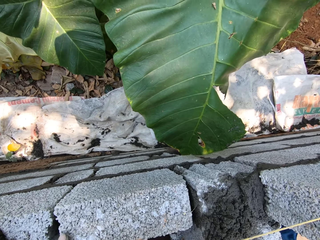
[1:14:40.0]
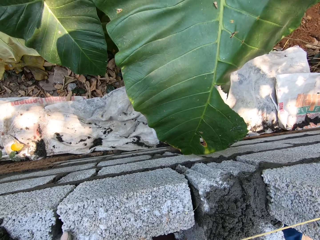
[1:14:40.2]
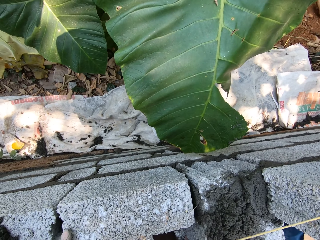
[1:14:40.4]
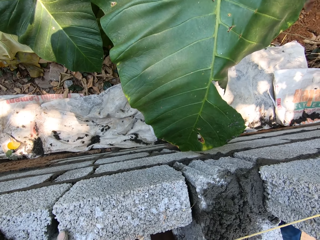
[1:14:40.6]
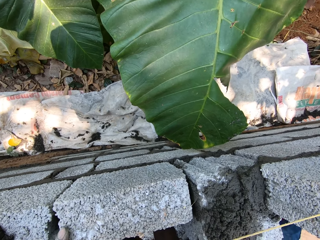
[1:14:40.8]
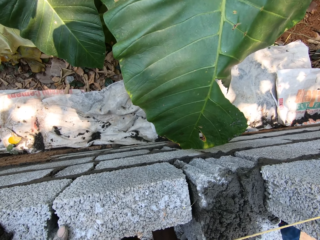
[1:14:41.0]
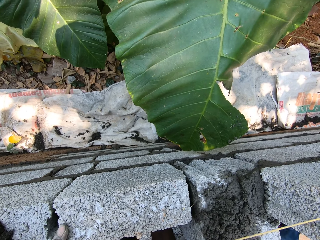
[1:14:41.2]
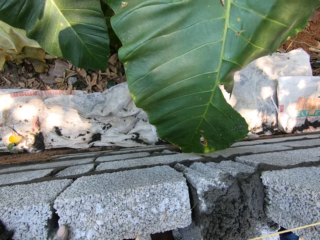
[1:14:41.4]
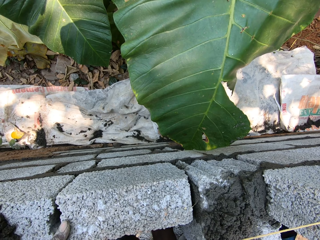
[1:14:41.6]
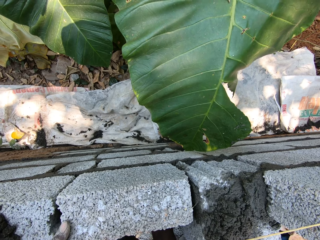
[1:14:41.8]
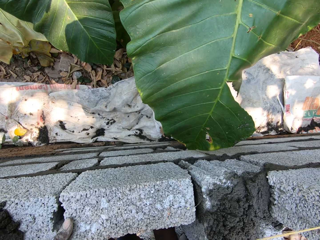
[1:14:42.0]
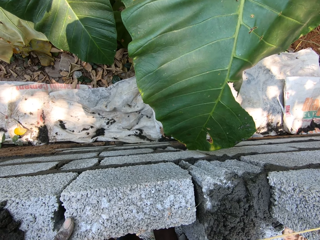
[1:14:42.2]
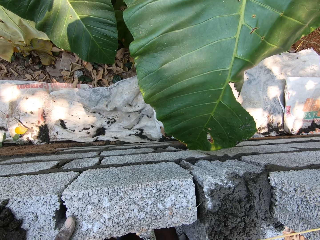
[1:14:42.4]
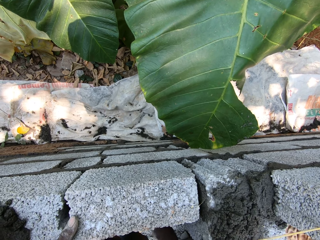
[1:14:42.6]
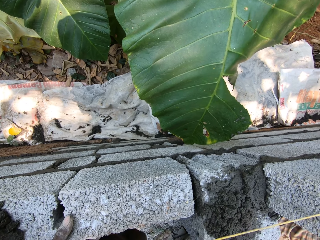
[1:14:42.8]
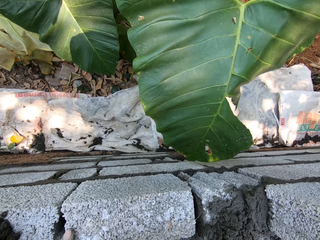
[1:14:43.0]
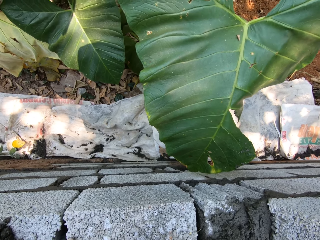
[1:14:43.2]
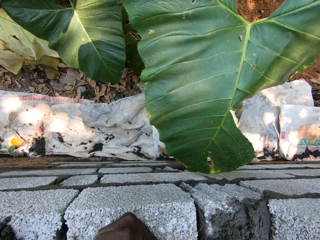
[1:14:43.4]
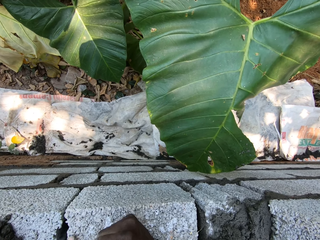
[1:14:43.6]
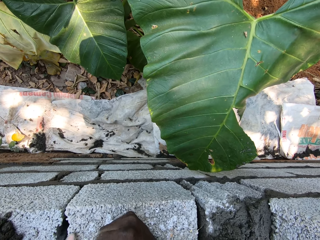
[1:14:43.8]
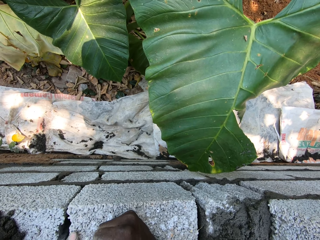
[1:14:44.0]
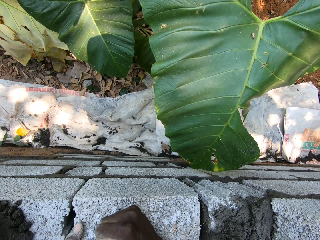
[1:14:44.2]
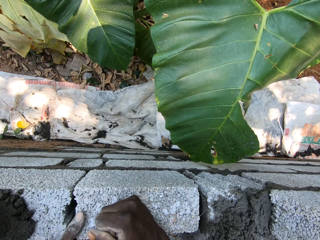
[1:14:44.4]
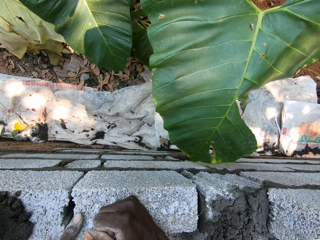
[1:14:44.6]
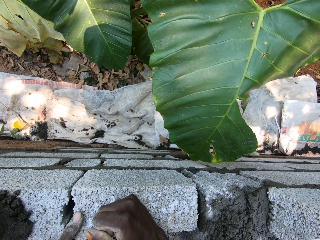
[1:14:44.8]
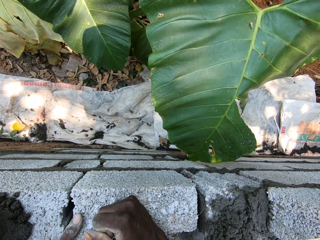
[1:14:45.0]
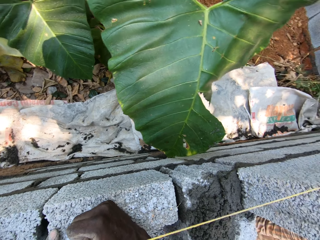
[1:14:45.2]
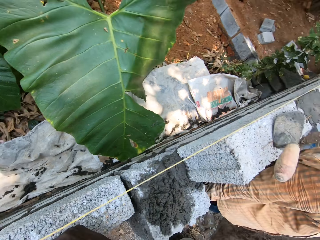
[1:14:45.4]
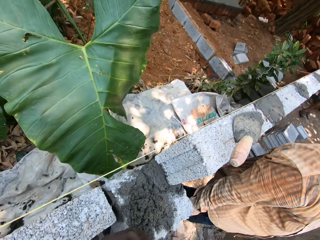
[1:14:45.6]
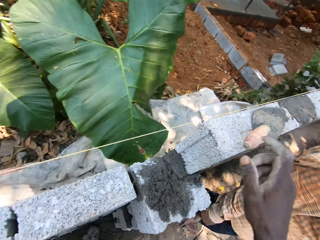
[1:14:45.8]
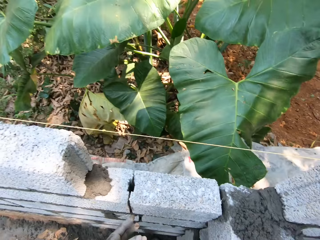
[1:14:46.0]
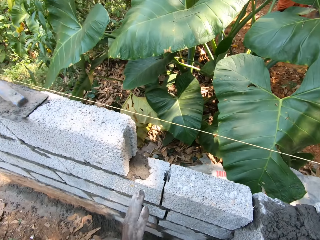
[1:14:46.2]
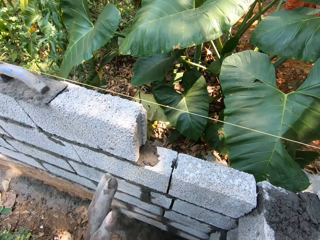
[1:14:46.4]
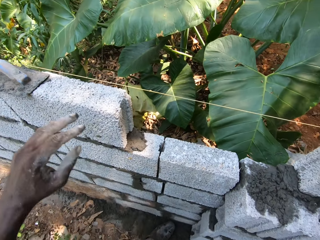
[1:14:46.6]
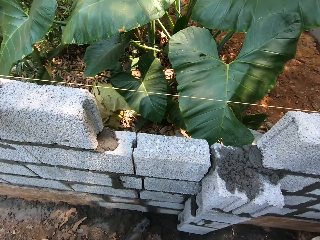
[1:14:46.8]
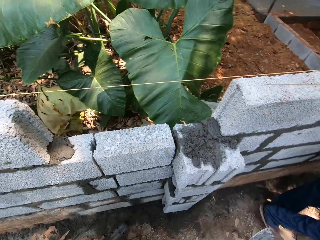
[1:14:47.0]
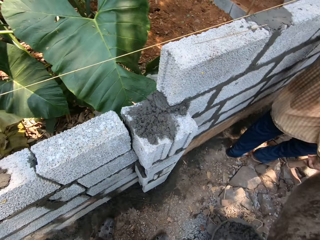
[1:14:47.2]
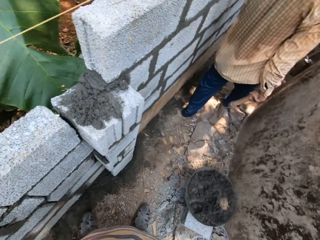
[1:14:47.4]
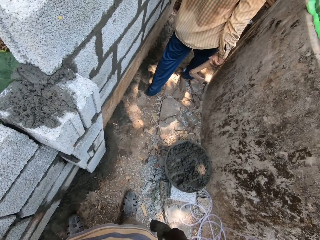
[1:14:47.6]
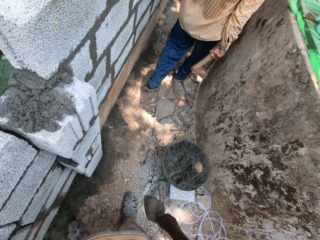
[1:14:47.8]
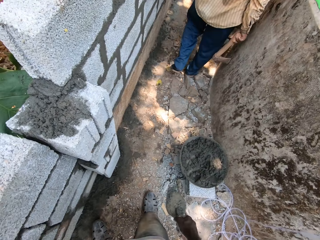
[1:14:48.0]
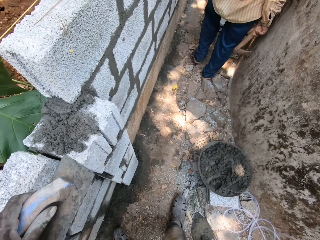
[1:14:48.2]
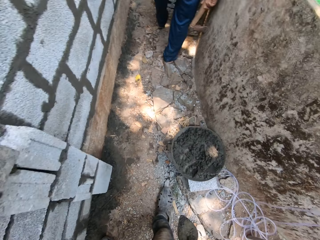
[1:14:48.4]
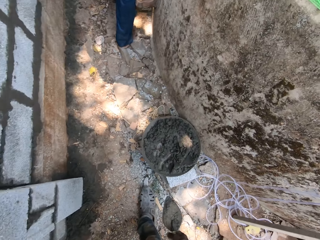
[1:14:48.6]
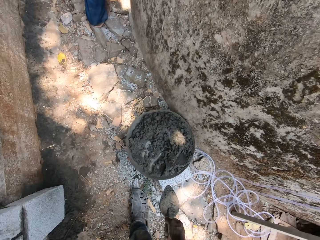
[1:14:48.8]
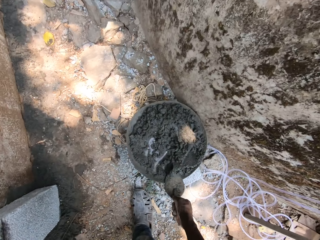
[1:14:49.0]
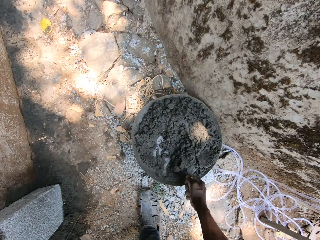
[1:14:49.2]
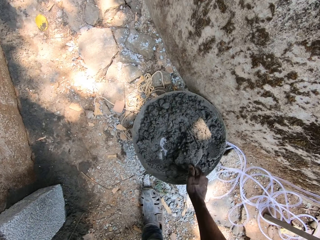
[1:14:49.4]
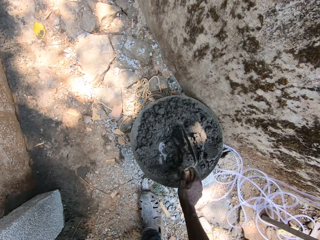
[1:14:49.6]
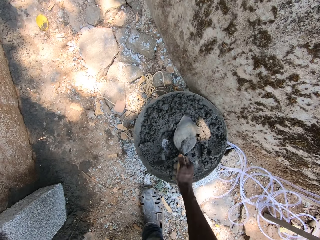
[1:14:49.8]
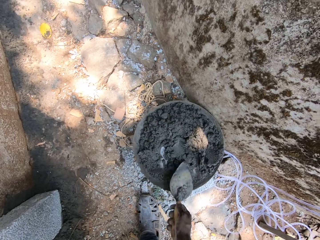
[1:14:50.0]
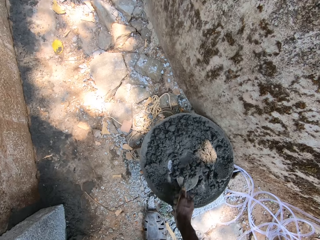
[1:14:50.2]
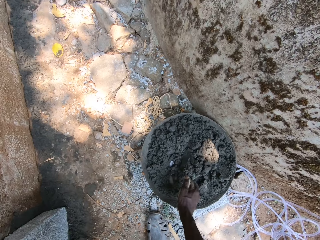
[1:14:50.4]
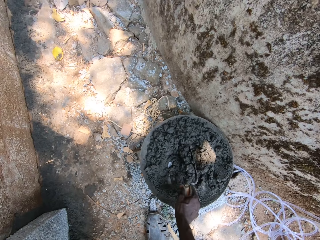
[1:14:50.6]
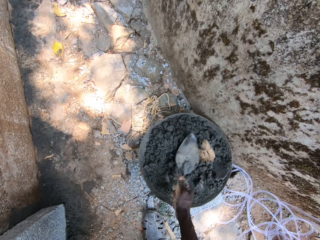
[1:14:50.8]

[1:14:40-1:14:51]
The camera wearer picks the trowel from the wall with his right hand. He stirs mortar in the mortar pan with the brick trowel in his right hand. He scoops cement from a basin using the trowel shovel.

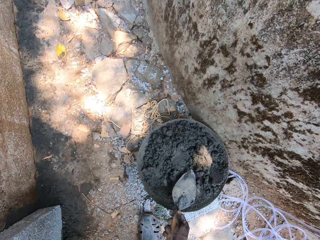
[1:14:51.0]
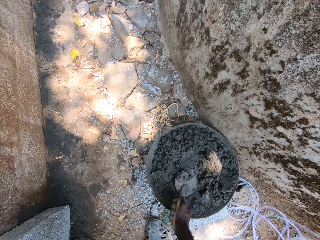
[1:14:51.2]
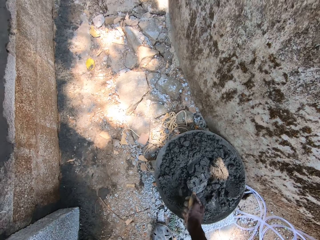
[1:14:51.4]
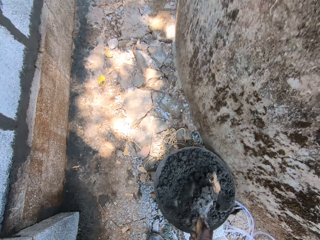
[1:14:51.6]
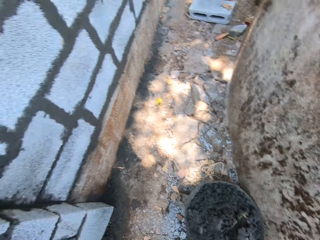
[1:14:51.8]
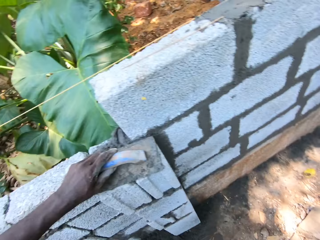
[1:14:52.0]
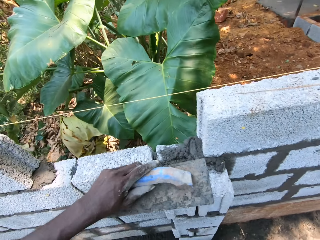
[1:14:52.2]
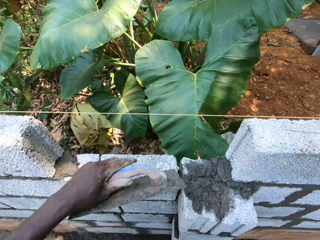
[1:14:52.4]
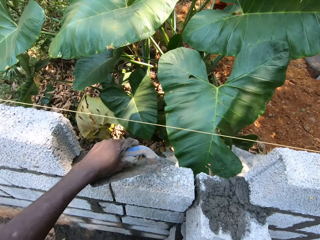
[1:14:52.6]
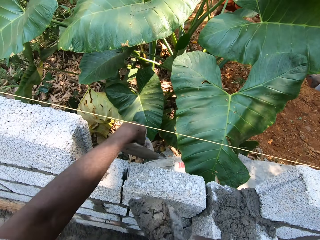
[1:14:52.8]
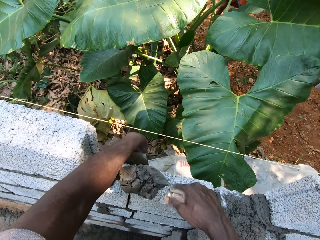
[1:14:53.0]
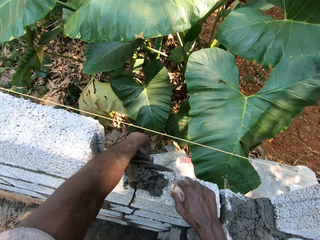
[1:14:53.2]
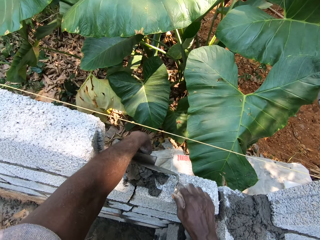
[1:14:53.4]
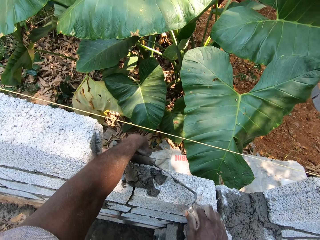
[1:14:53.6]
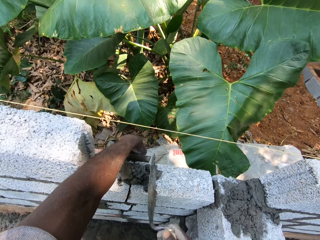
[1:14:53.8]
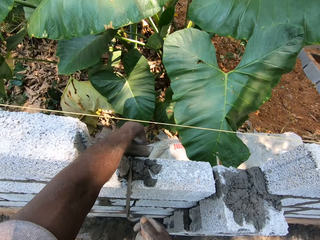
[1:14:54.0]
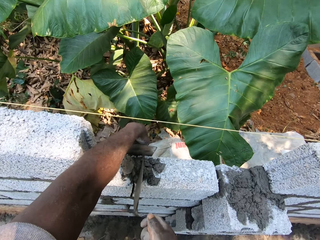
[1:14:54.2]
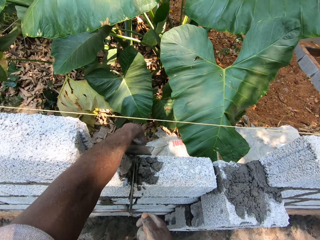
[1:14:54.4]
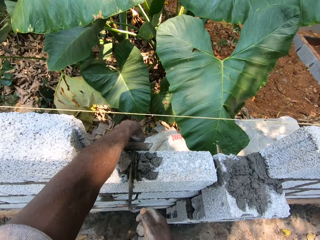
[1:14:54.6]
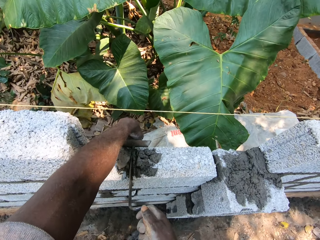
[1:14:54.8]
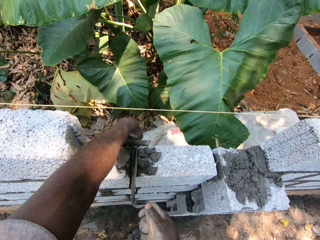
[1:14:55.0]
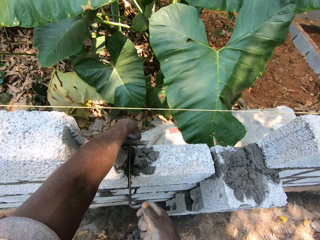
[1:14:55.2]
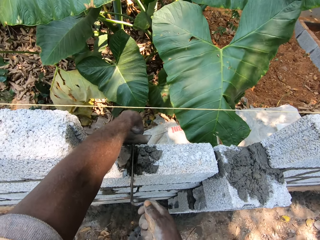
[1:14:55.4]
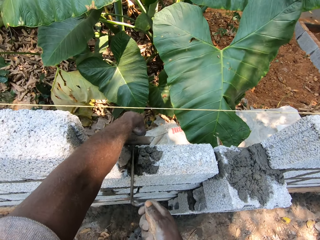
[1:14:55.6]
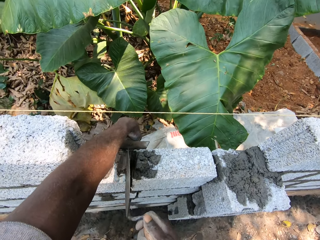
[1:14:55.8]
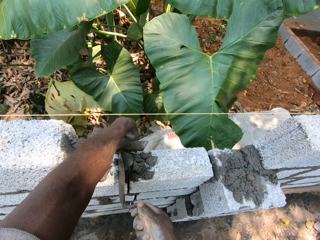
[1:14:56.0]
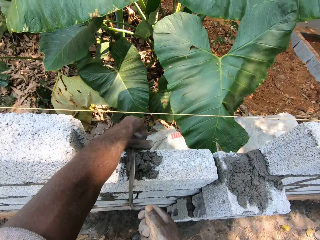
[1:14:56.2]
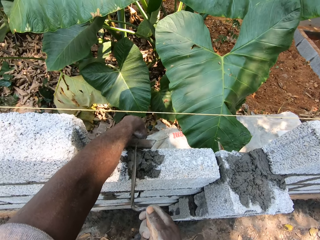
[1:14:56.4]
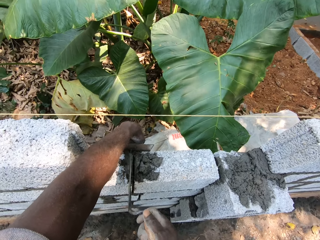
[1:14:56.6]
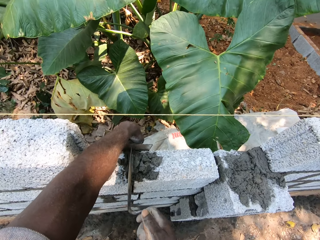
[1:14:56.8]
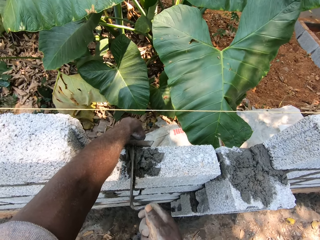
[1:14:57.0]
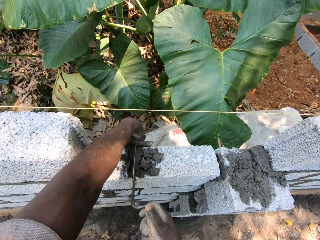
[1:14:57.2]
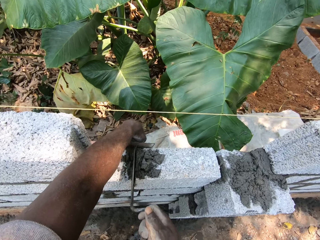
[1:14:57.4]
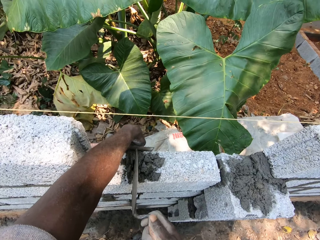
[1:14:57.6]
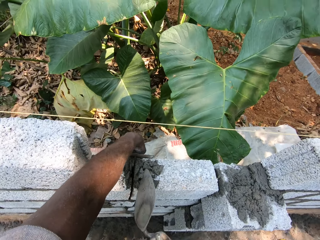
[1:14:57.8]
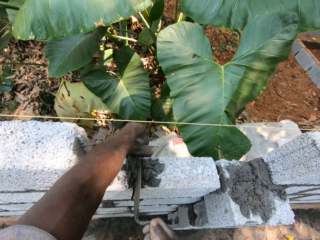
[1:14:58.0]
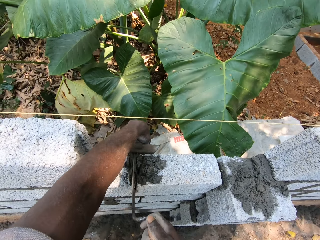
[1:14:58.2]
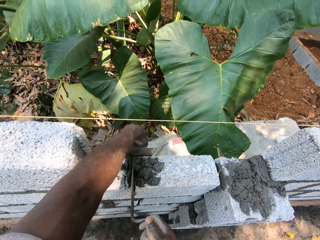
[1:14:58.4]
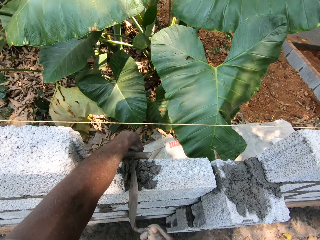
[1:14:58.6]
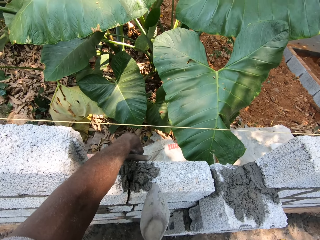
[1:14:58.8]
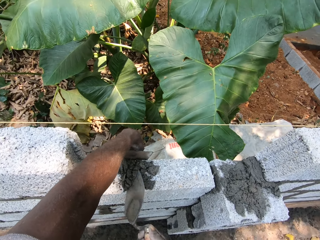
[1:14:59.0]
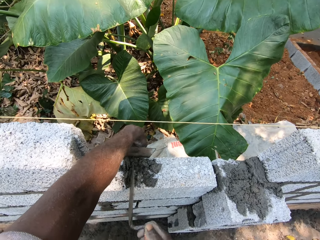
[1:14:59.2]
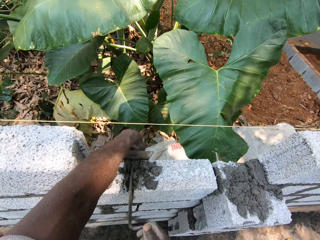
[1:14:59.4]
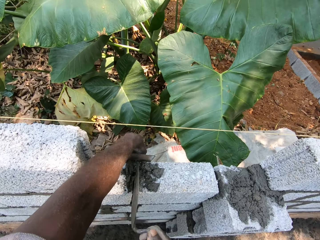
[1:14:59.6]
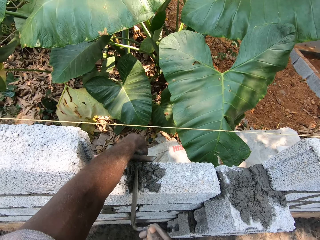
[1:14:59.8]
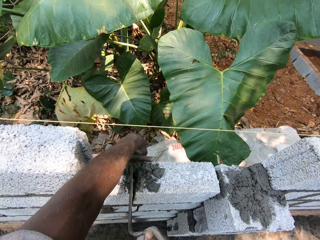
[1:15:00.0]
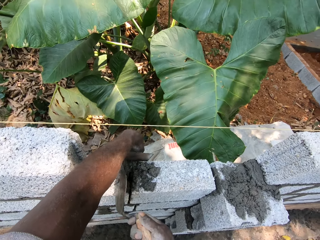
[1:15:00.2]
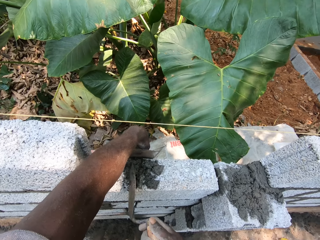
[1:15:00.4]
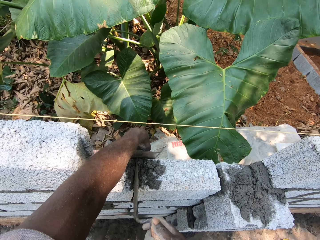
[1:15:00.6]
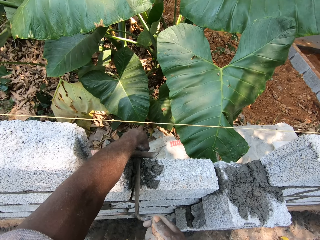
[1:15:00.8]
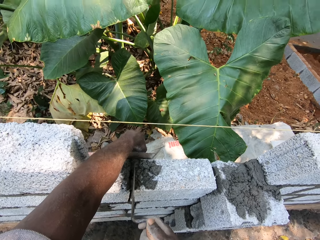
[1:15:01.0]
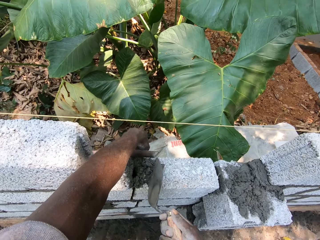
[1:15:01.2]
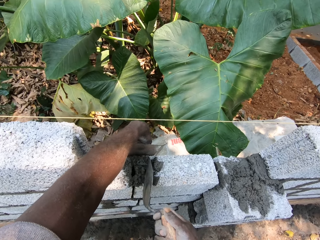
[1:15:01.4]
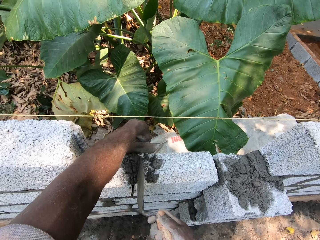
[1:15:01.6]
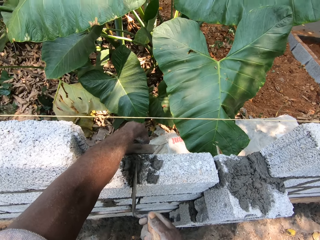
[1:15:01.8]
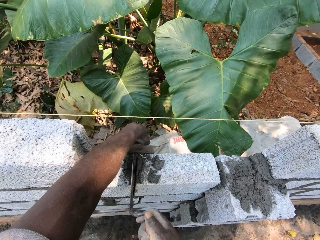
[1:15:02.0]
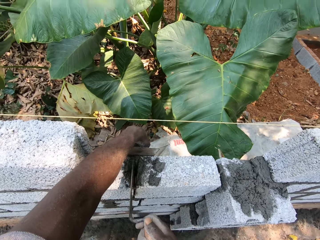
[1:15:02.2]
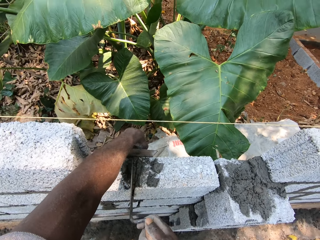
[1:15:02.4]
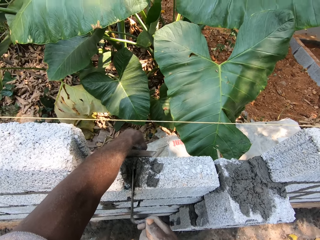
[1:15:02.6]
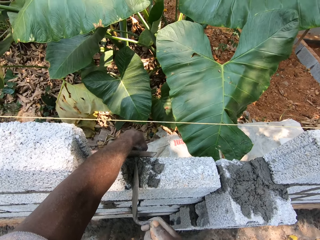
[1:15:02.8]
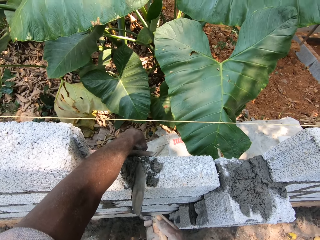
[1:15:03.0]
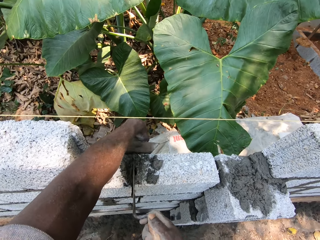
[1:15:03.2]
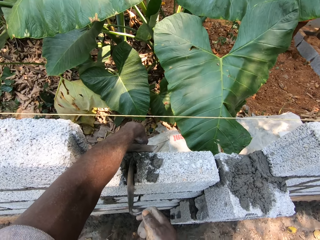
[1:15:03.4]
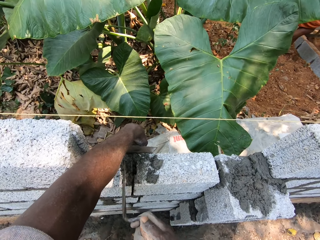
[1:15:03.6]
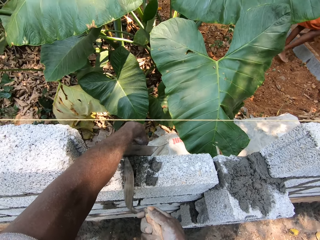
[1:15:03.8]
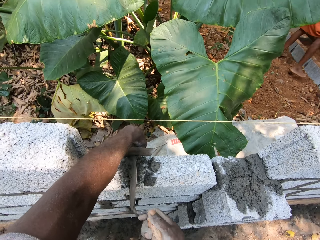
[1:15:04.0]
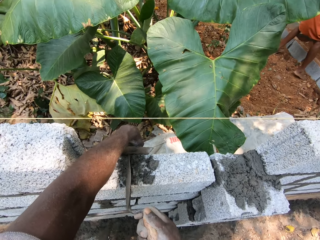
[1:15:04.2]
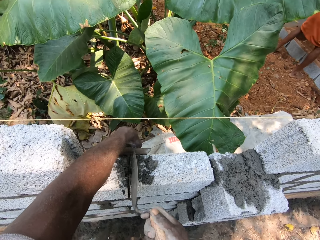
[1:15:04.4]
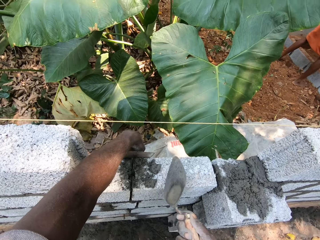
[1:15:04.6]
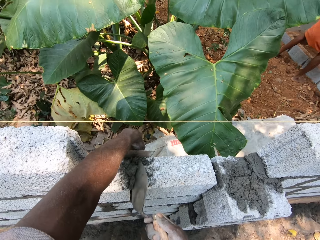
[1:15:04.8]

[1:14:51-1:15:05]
The camera wearer picks mortar from a mortar pan with the brick trowel in his right hand. He plasters the wall with mortar from the brick trowel with both hands. He puts the cement on the brick.
